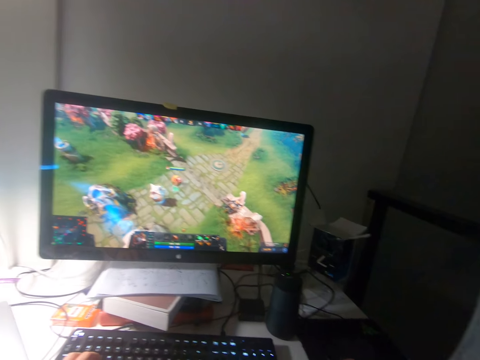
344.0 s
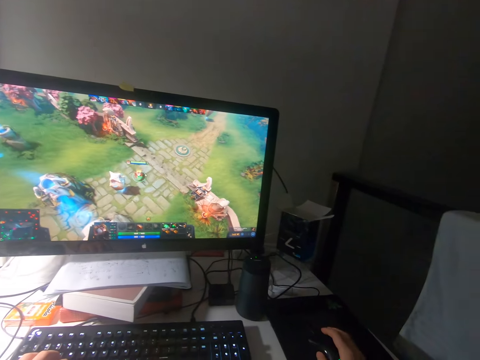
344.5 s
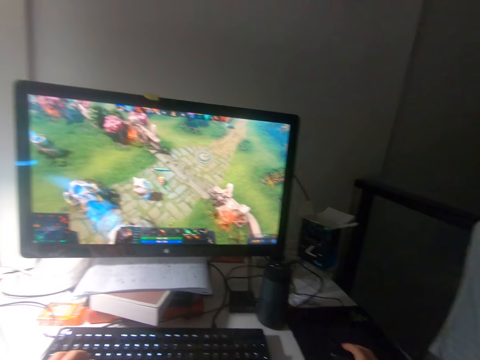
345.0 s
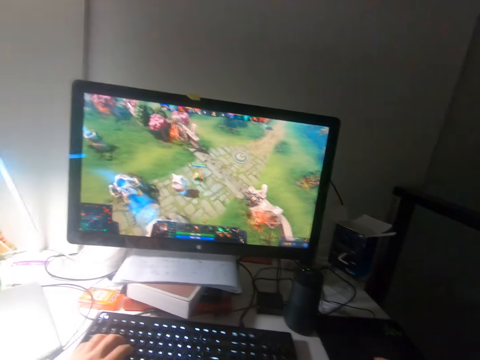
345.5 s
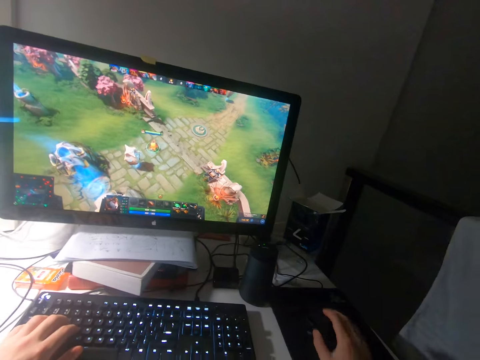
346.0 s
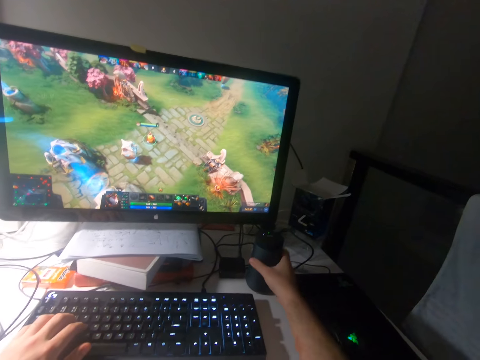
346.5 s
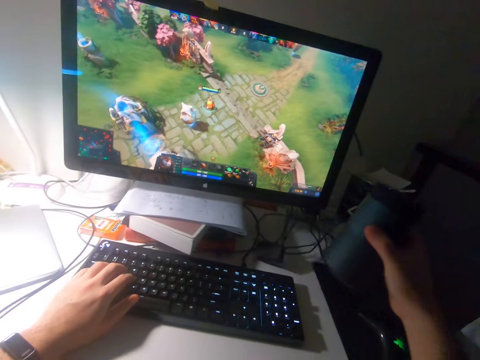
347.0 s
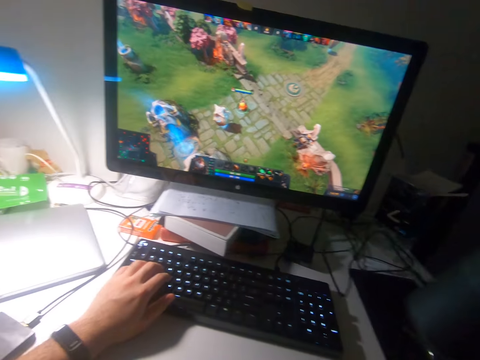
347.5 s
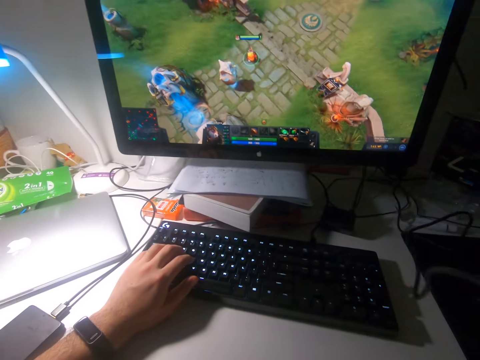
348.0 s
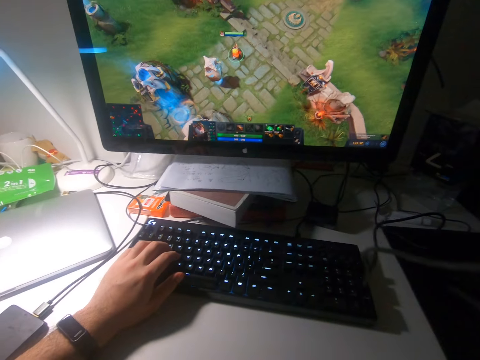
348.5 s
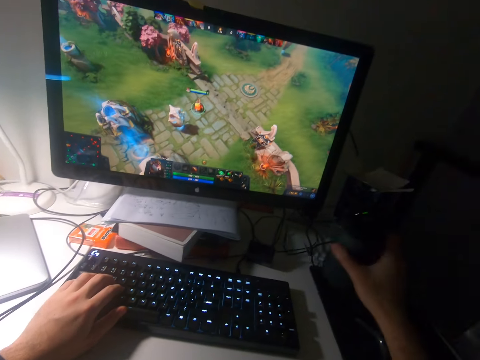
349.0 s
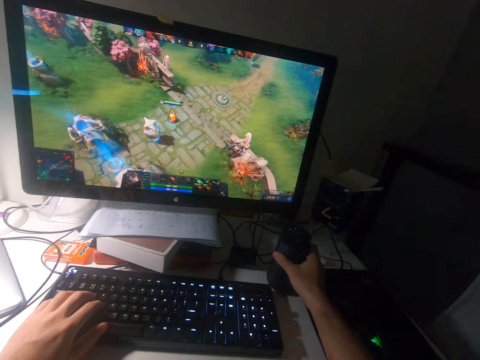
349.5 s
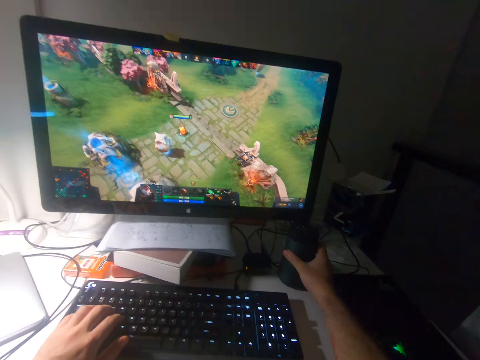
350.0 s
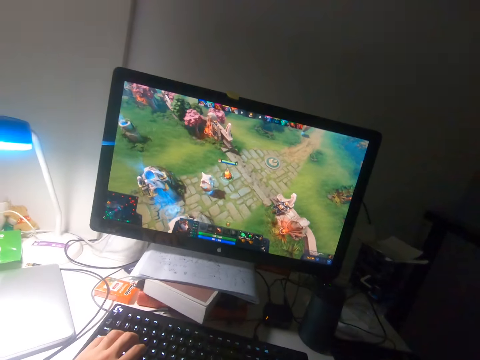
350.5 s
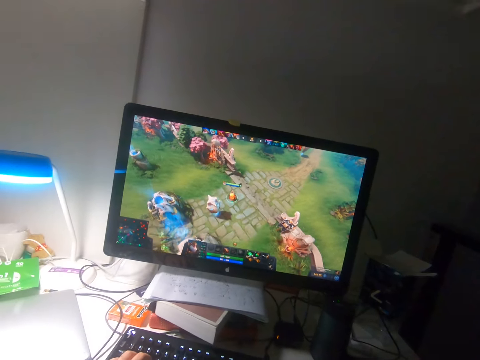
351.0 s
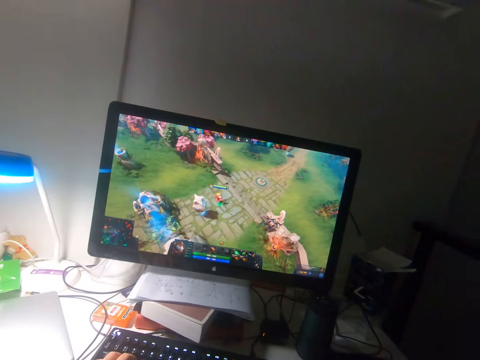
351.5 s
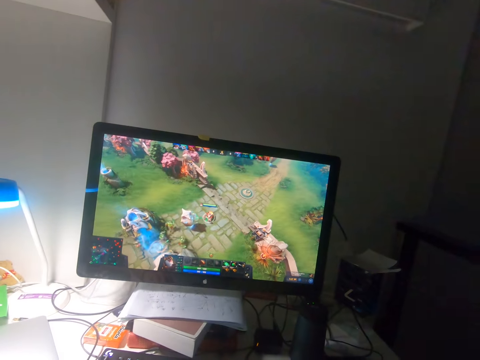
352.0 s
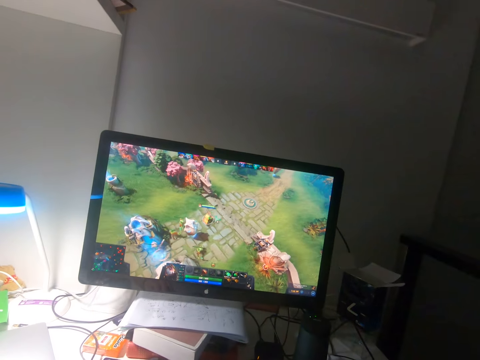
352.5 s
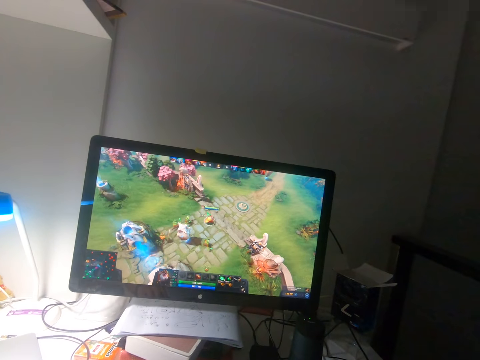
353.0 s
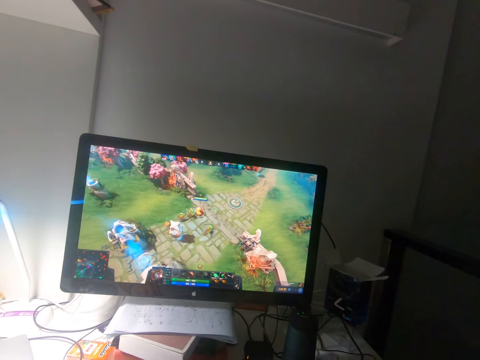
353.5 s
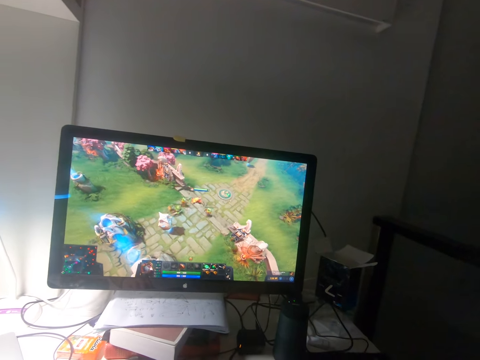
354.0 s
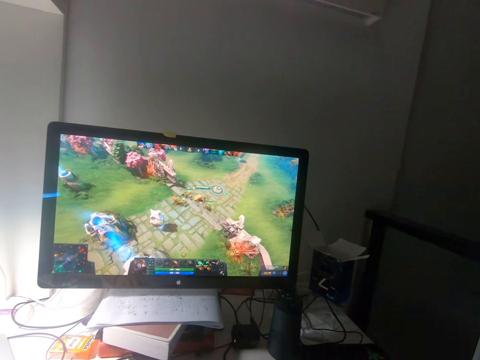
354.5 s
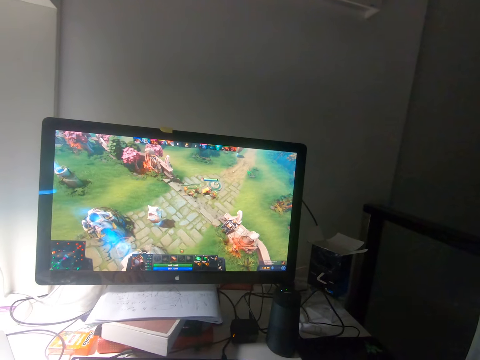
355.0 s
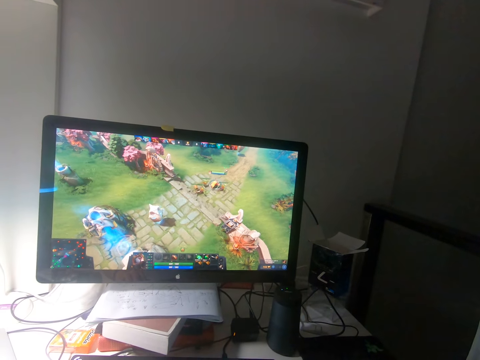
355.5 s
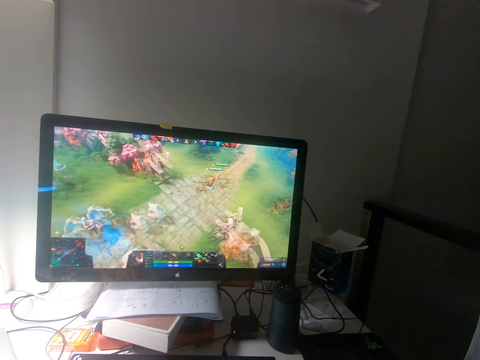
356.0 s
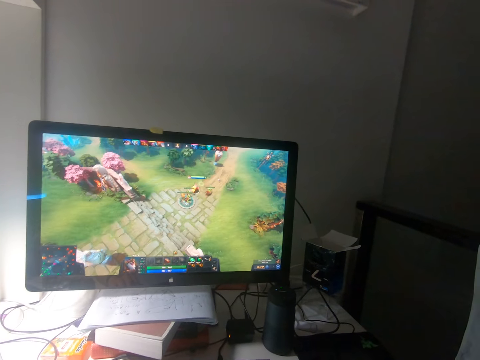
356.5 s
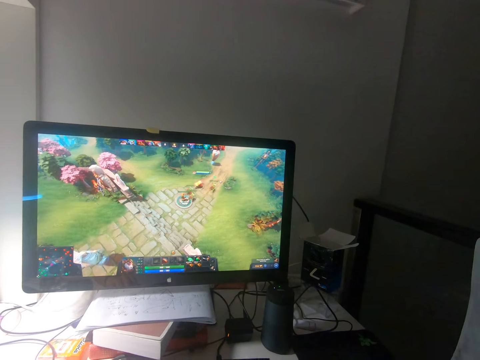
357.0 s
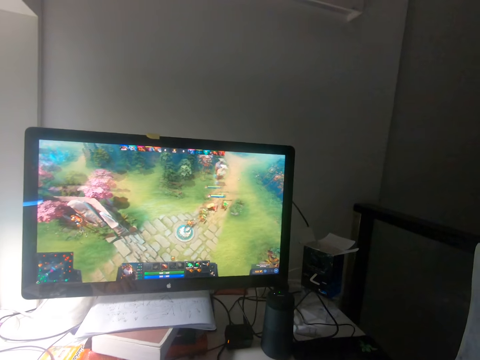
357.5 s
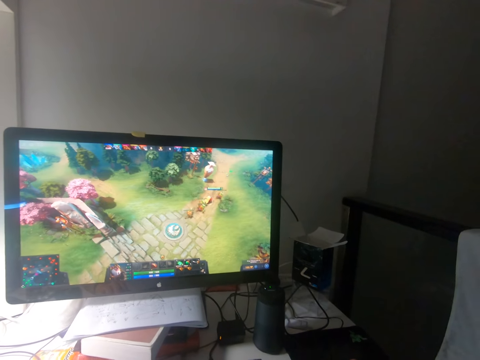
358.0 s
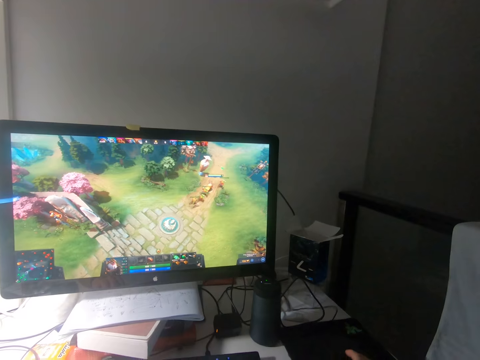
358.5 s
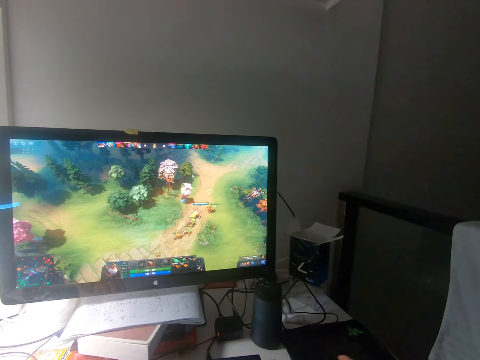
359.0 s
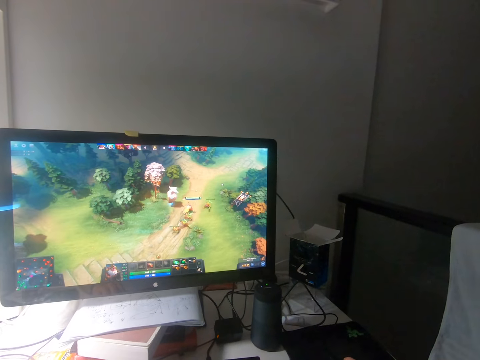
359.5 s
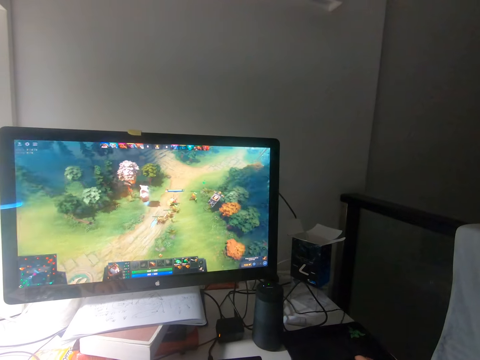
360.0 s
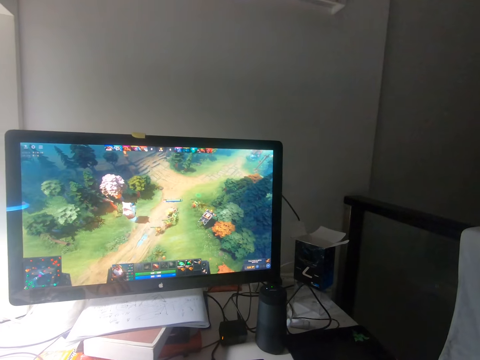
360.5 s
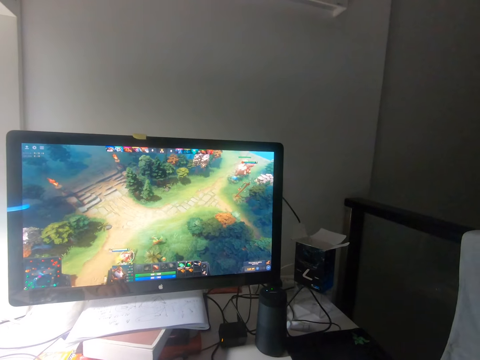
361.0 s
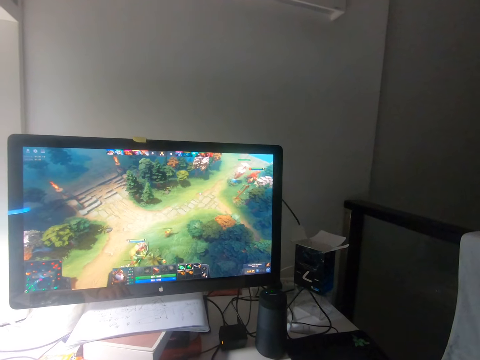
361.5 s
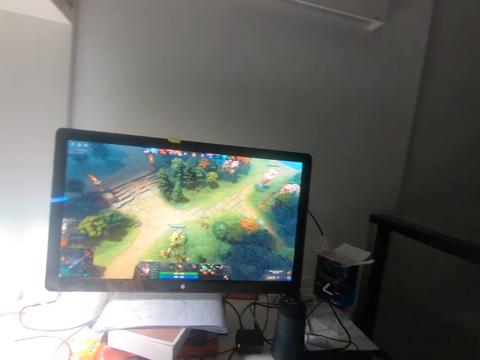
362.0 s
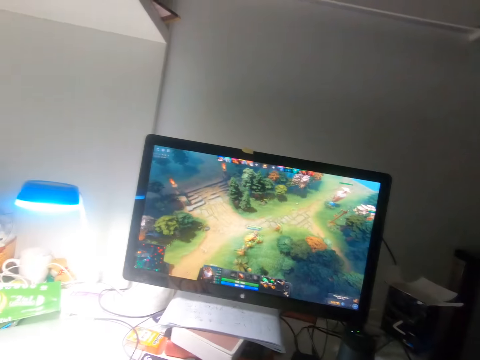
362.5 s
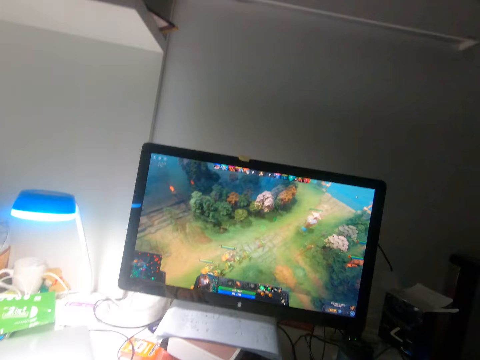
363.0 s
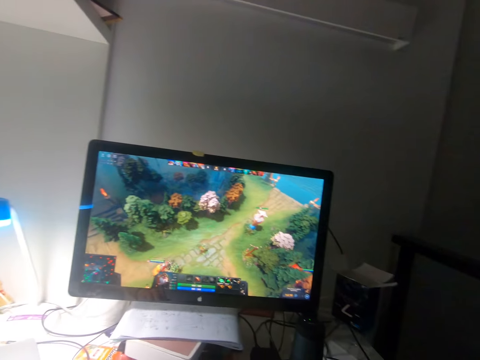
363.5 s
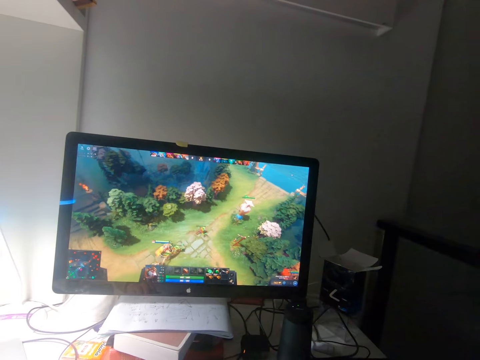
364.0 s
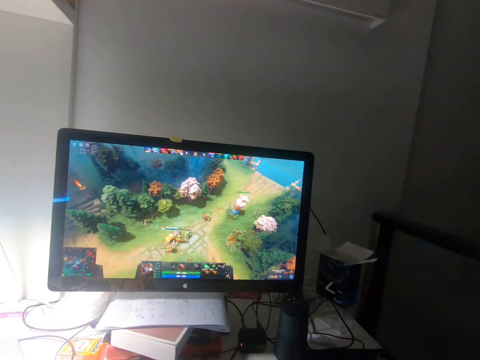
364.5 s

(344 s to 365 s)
The camera wearer moves the mouse on the table with his right hand. He picks up a smart speaker from the table with his right hand. He places the smart speaker on the table with his right hand. He clicks the mouse.

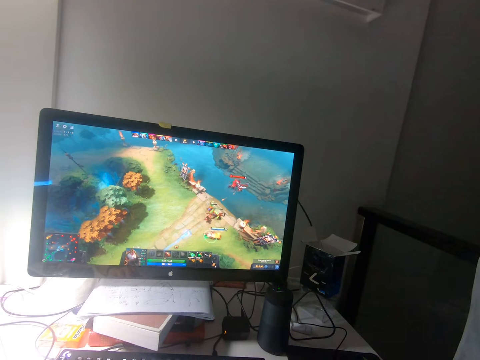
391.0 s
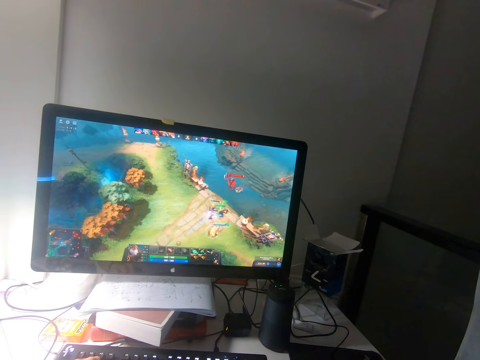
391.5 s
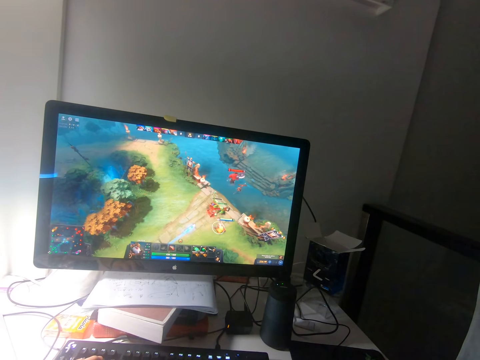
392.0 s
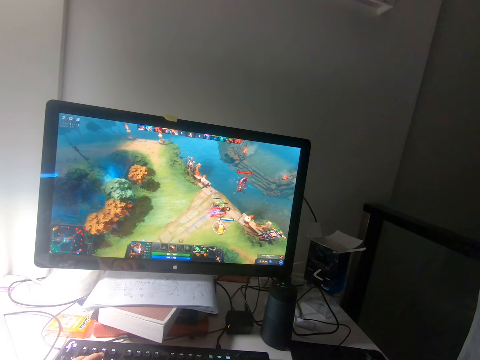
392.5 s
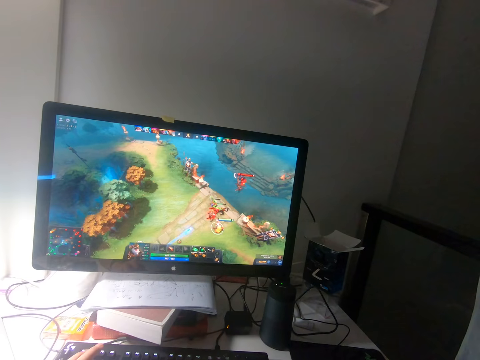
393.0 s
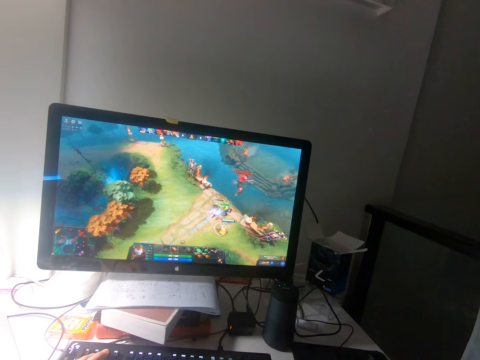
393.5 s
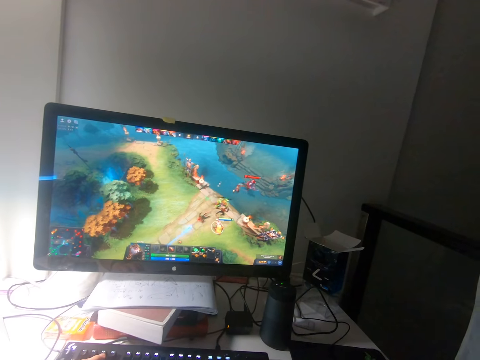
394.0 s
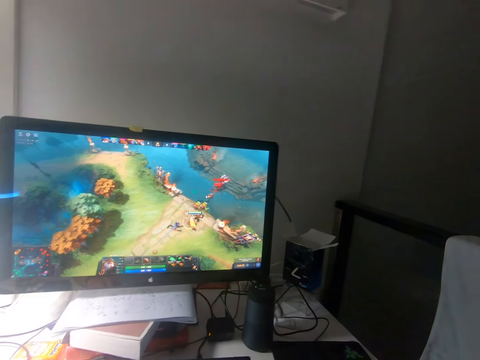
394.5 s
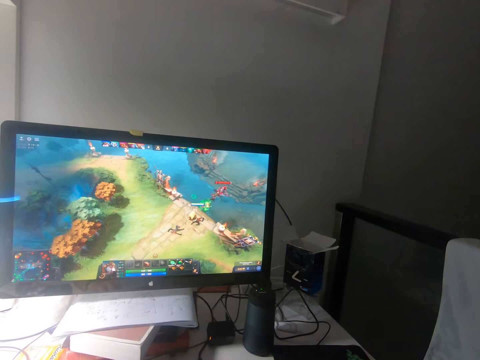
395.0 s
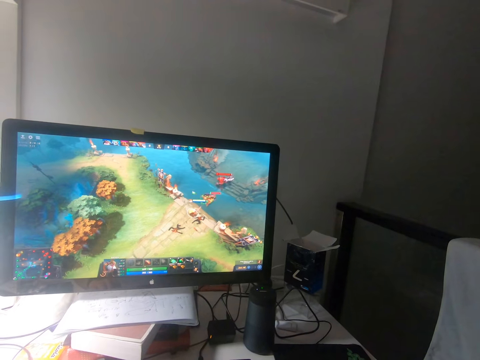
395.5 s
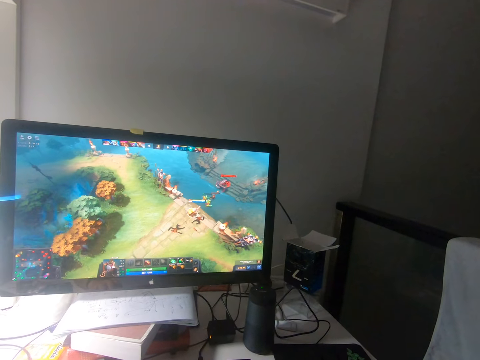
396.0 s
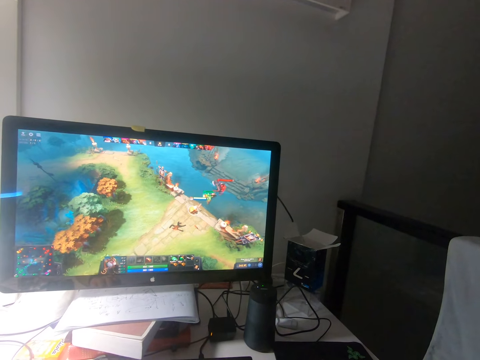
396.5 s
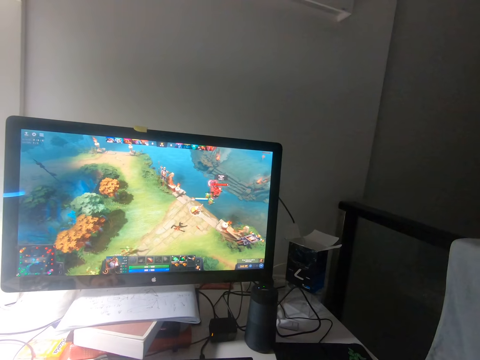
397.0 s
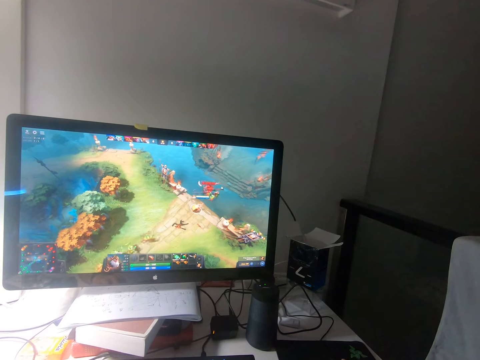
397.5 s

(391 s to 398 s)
The camera wearer presses the keys of a keyboard on a table with his left hand.
